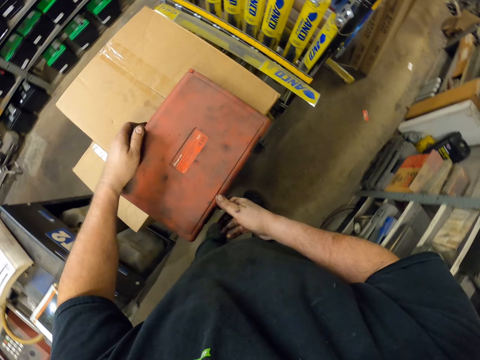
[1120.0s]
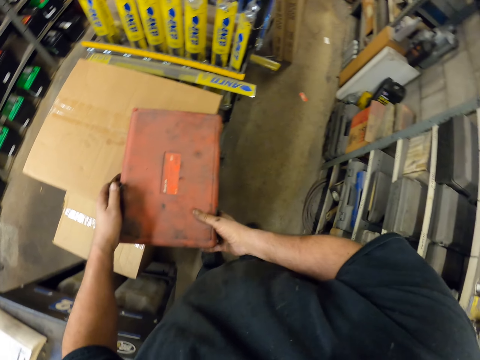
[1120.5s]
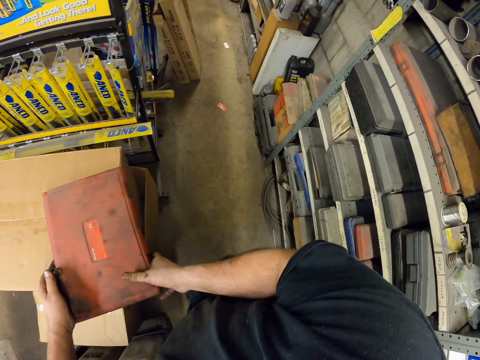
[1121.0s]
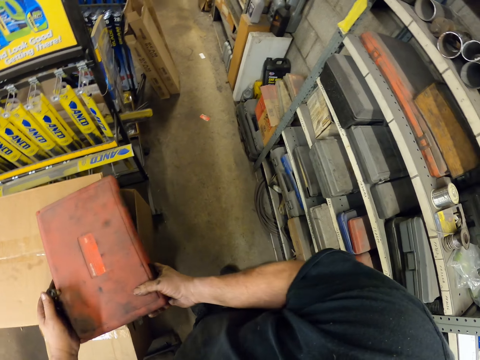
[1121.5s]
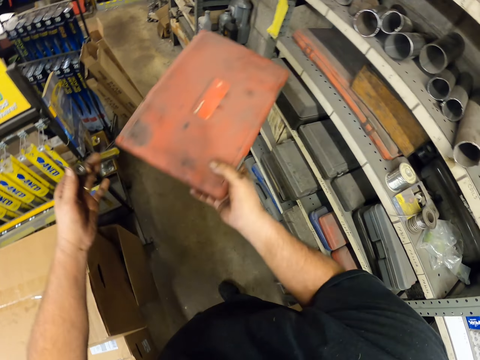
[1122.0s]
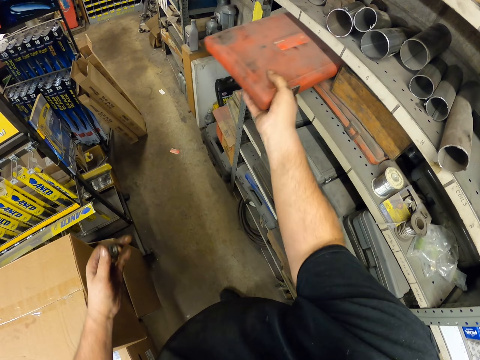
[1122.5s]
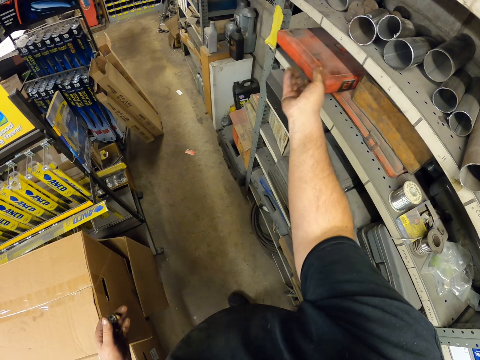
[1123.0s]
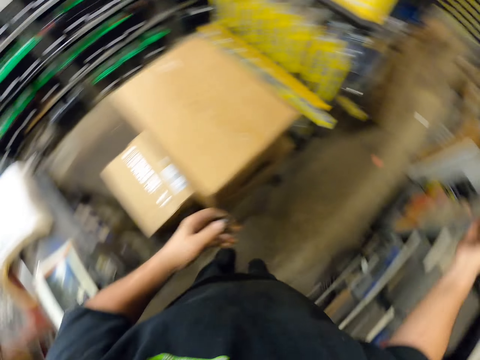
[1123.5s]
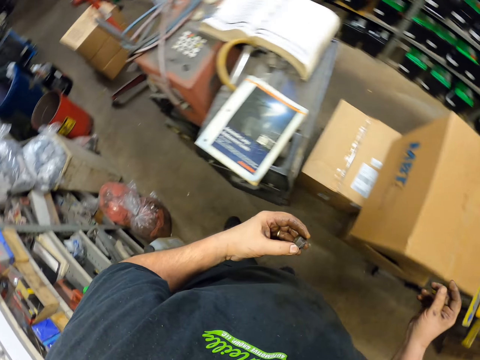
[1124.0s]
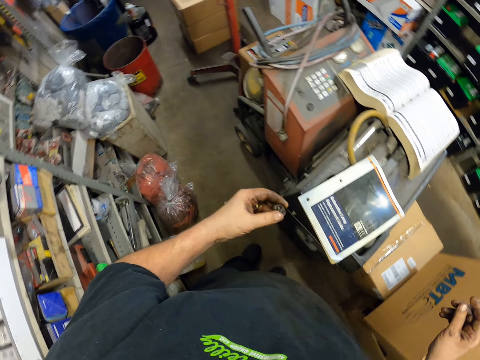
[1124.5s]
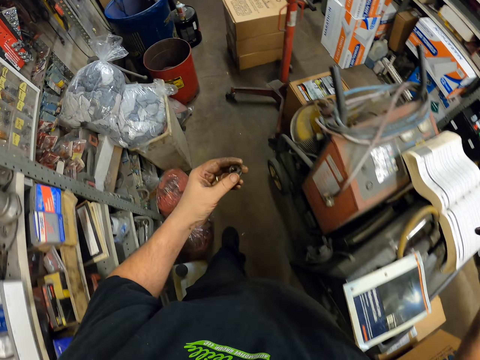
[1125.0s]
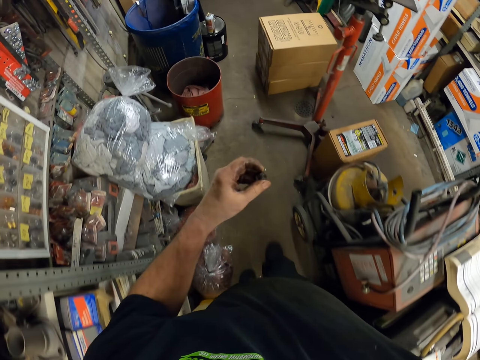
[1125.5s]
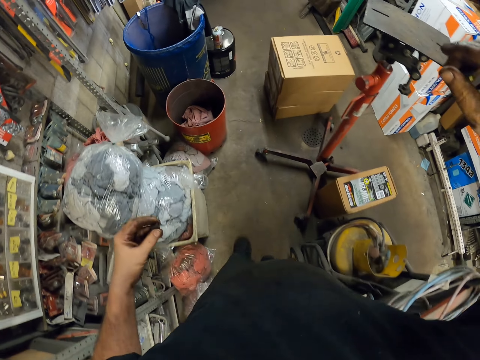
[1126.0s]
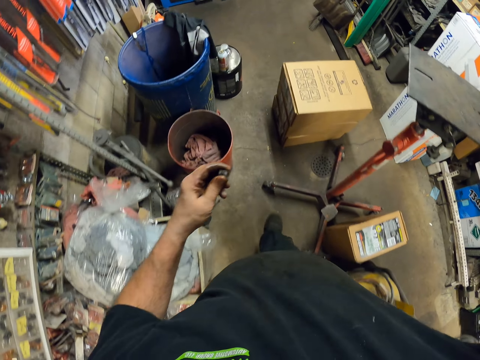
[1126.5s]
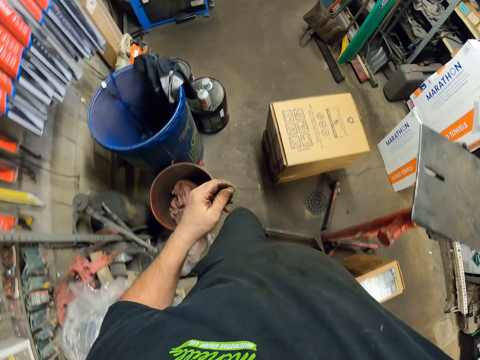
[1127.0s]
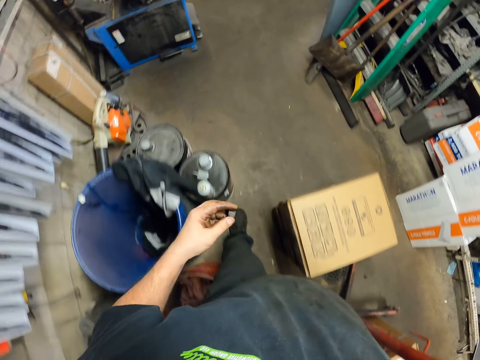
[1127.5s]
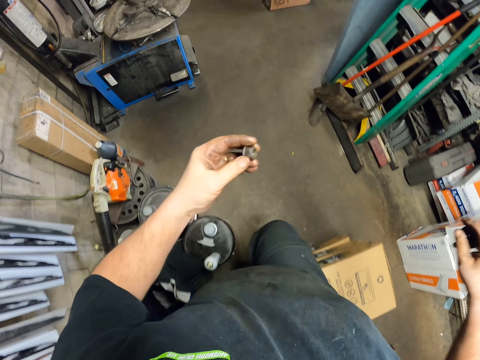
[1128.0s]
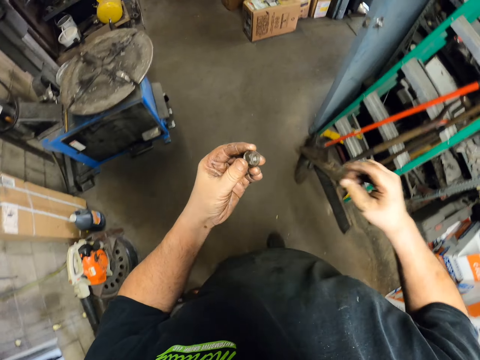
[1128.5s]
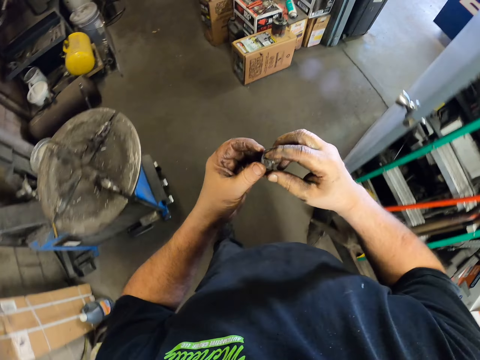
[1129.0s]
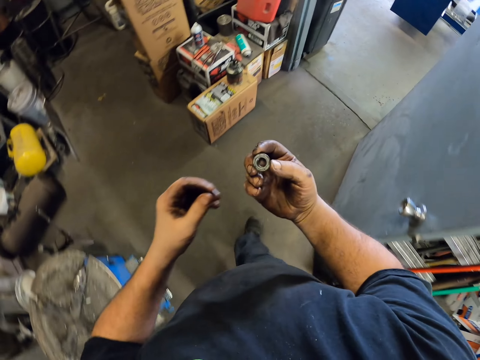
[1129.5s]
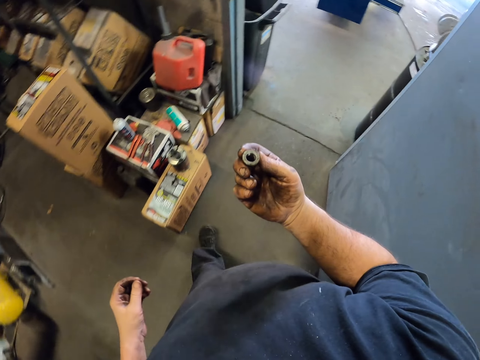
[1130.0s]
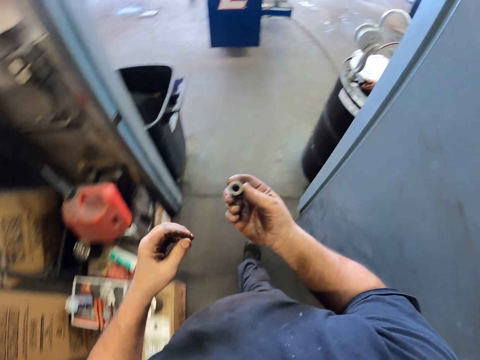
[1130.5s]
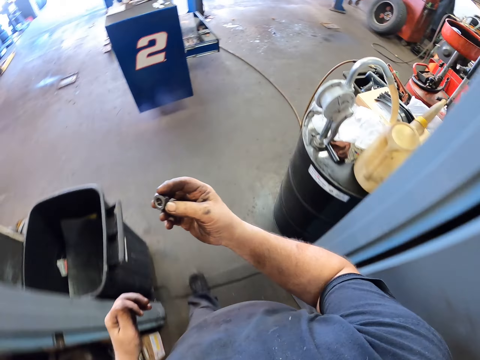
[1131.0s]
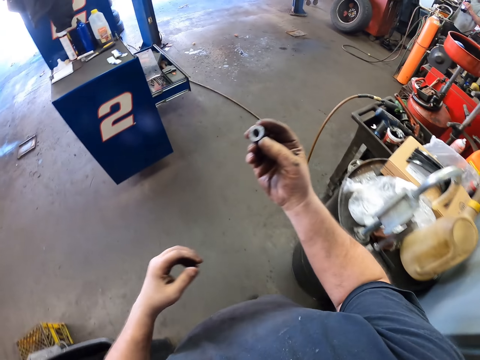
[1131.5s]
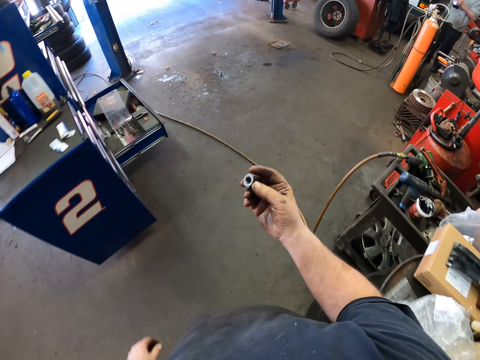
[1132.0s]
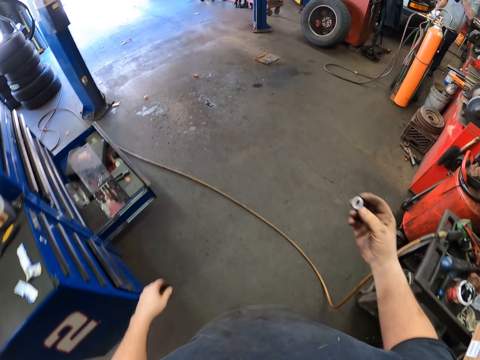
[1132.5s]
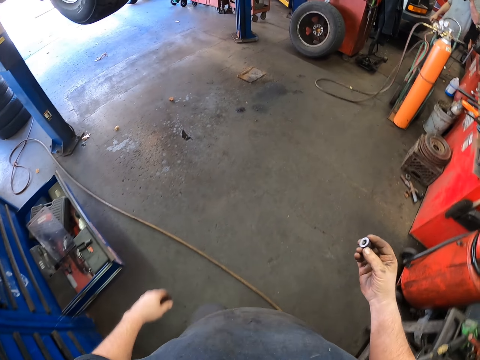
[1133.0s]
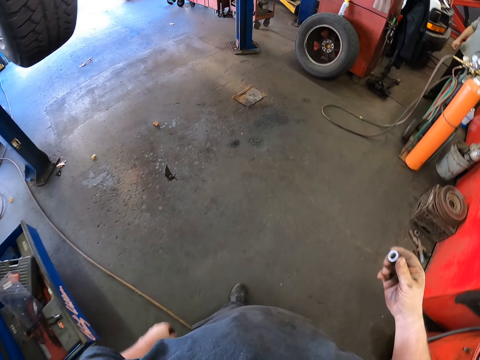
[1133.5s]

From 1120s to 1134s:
The camera wearer picks up the container. They put the container on the shelf. They walk around. They pass the nut to the left hand. They walk around.

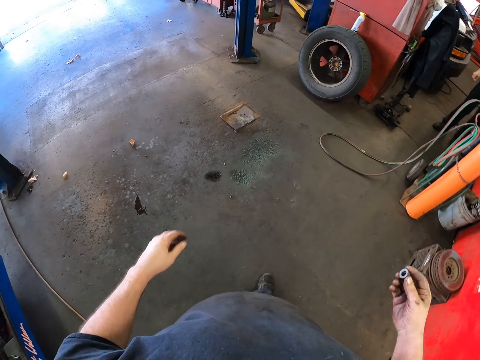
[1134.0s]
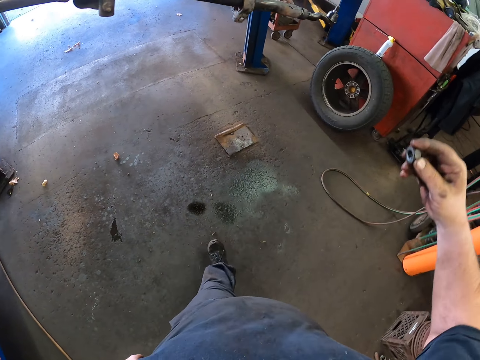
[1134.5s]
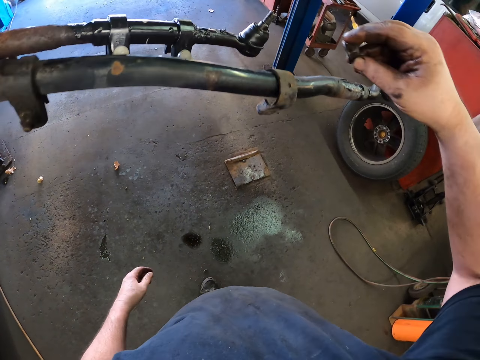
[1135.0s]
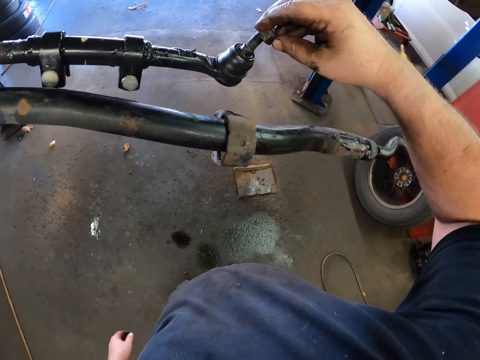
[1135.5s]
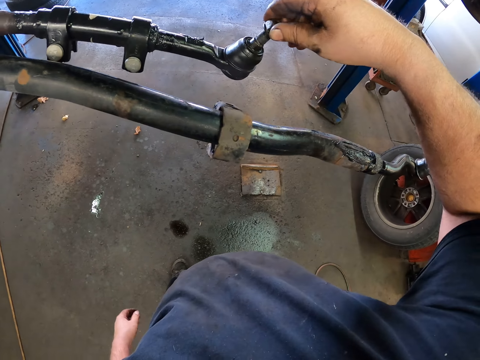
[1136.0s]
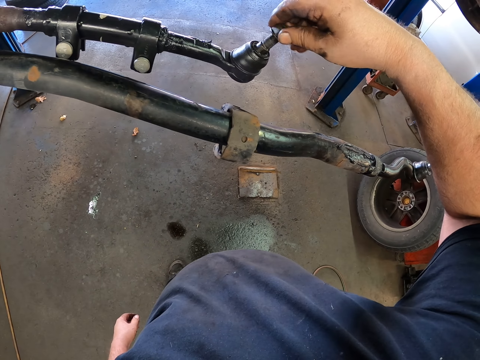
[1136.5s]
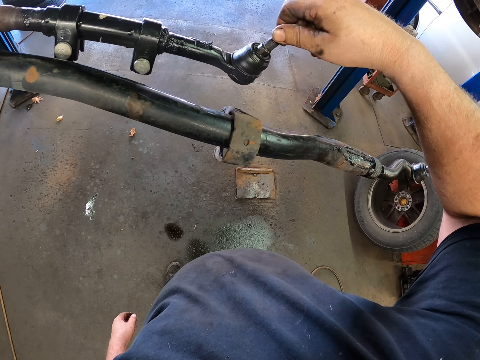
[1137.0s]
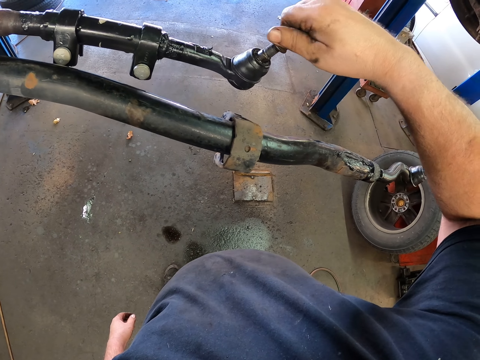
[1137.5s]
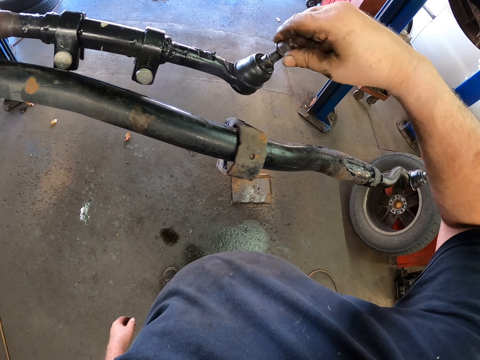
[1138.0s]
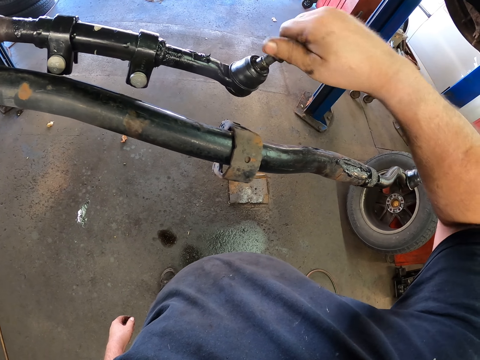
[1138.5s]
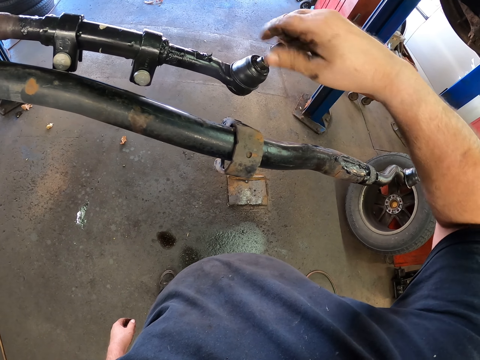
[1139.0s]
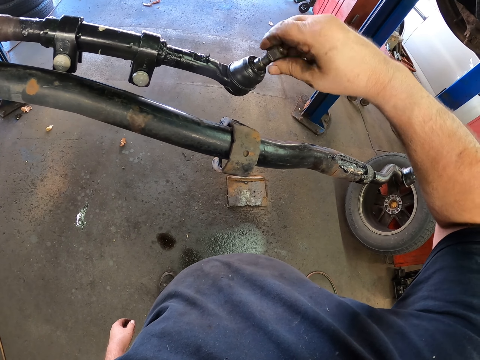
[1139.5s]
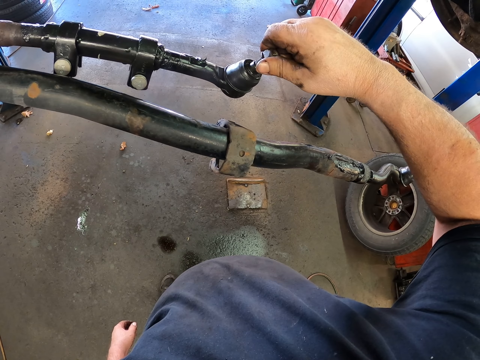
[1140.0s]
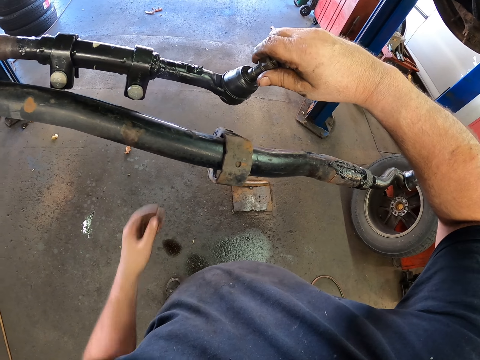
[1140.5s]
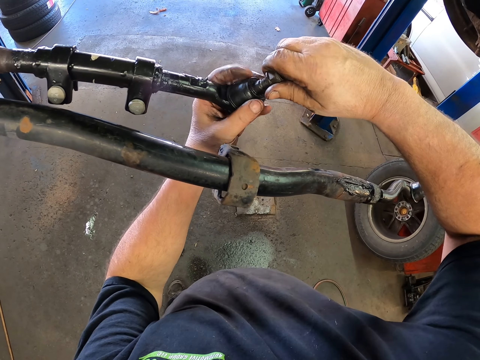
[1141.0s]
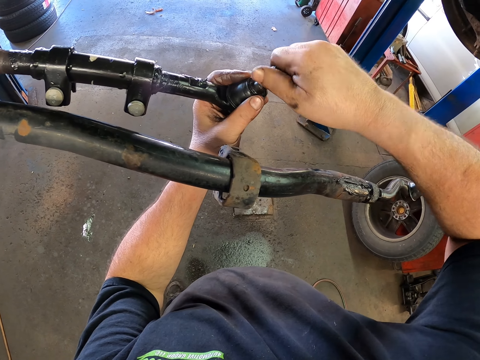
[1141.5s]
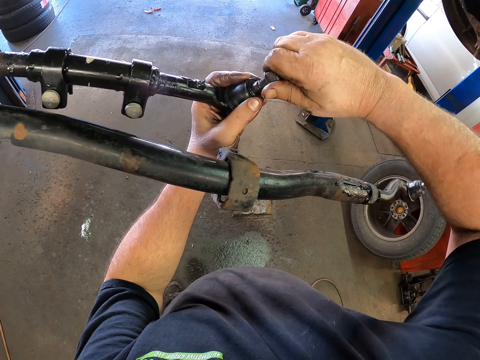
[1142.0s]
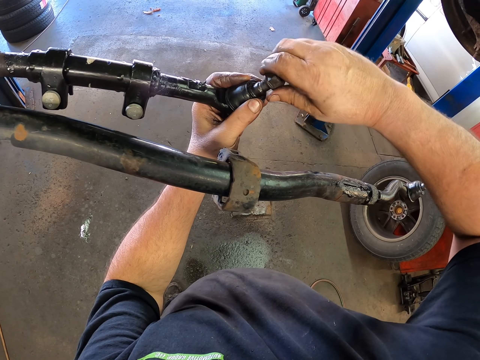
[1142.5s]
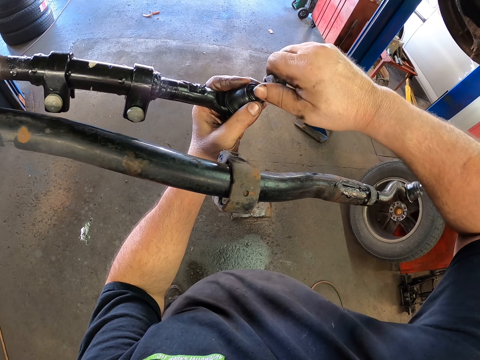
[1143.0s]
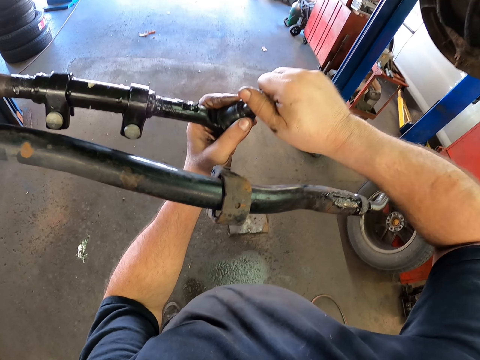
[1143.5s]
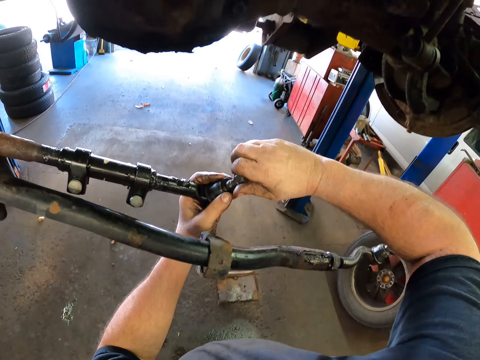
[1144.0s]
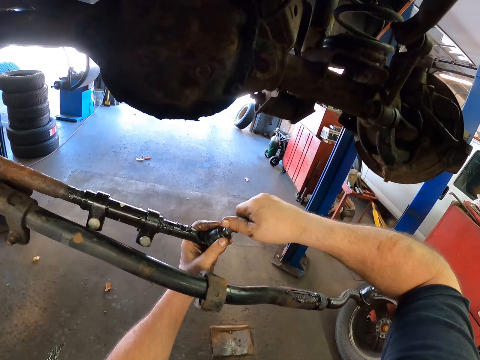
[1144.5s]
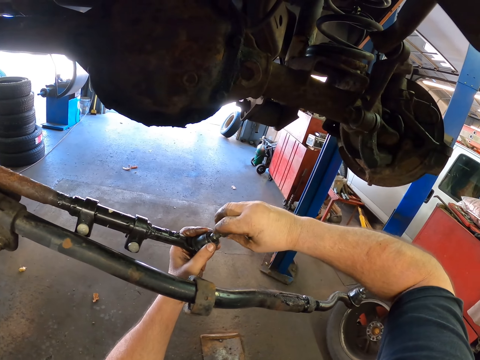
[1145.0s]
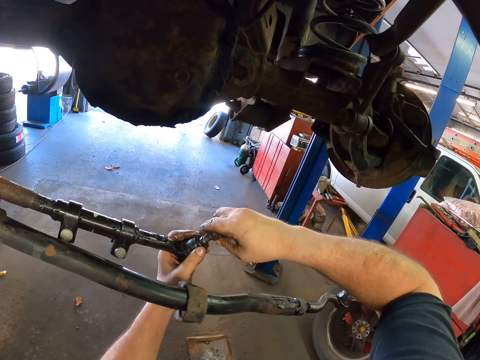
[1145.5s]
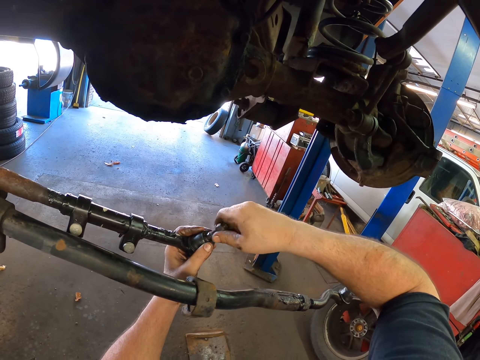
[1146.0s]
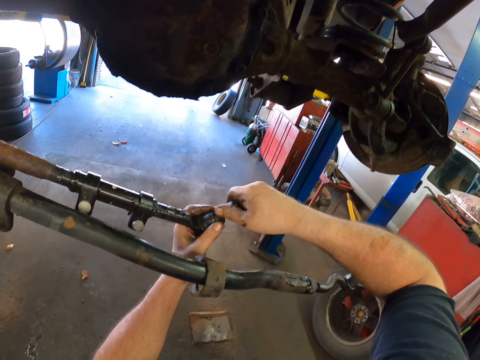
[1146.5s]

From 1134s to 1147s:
The camera wearer puts the nut on the bolt. They rotate the nut in a sway bar. They tighten the nut. They hold a car part. They open the nut.
